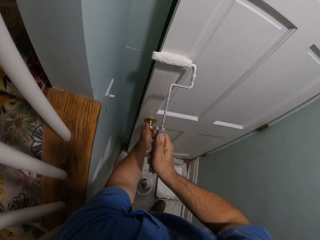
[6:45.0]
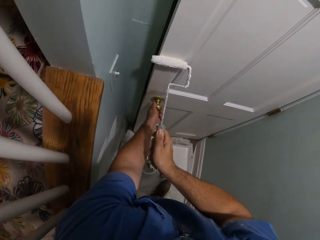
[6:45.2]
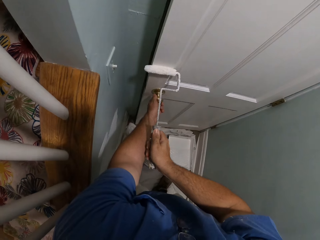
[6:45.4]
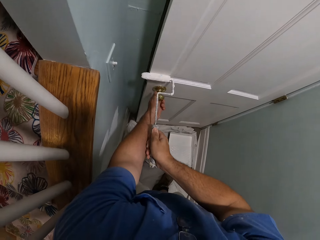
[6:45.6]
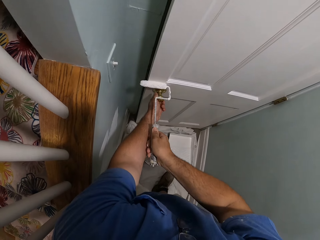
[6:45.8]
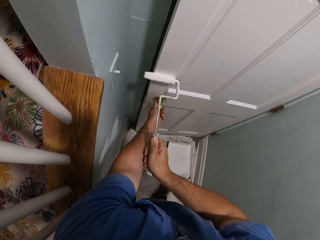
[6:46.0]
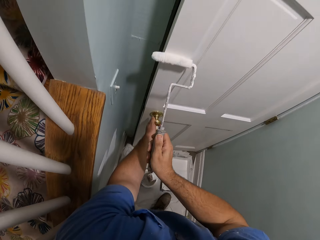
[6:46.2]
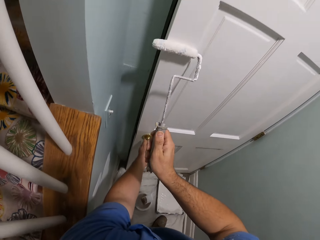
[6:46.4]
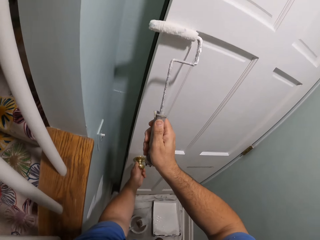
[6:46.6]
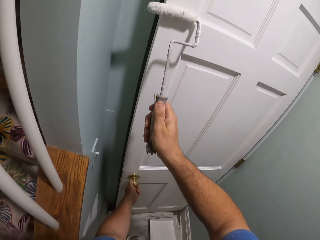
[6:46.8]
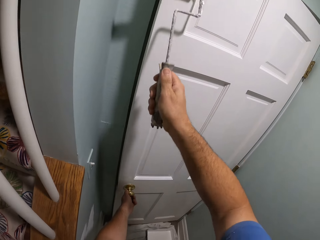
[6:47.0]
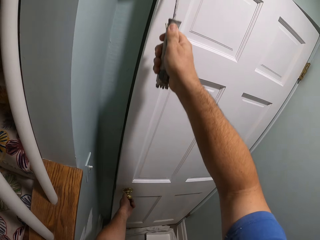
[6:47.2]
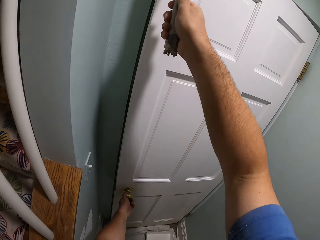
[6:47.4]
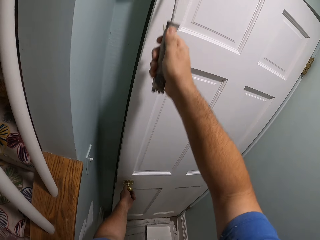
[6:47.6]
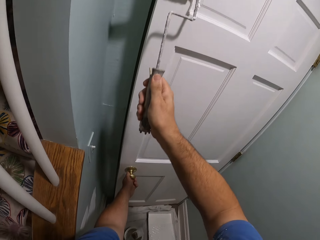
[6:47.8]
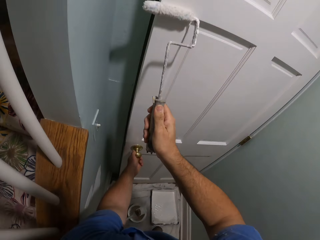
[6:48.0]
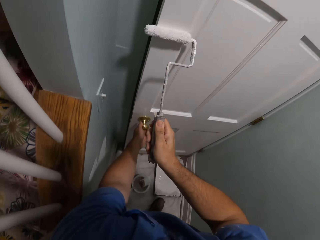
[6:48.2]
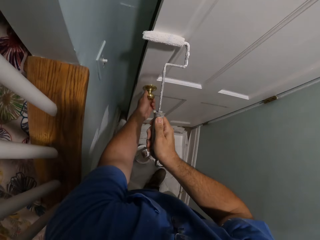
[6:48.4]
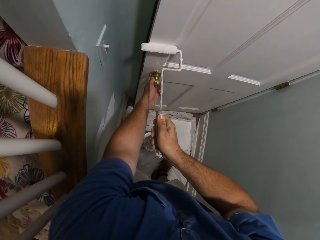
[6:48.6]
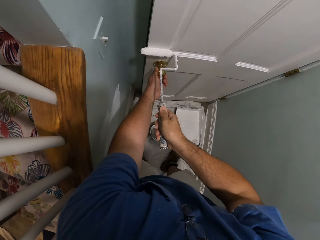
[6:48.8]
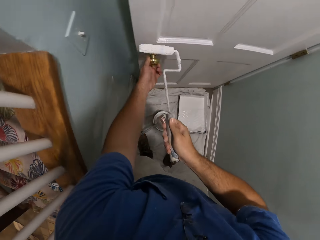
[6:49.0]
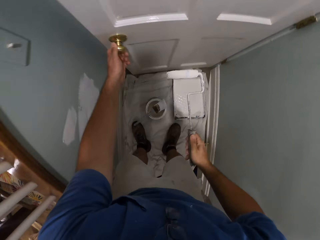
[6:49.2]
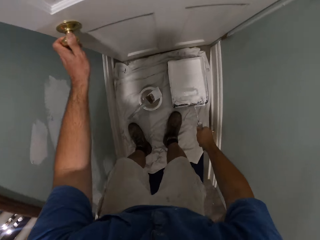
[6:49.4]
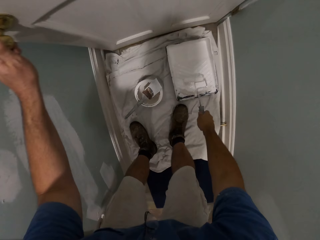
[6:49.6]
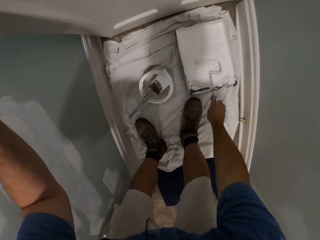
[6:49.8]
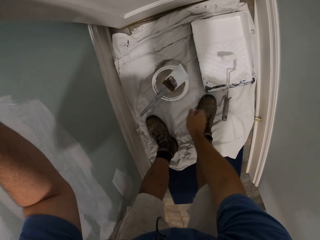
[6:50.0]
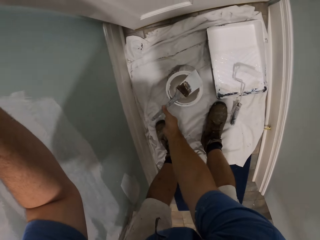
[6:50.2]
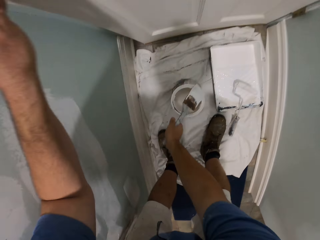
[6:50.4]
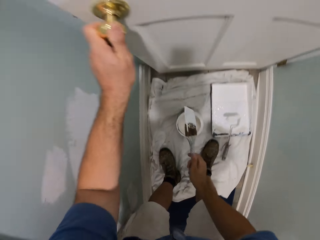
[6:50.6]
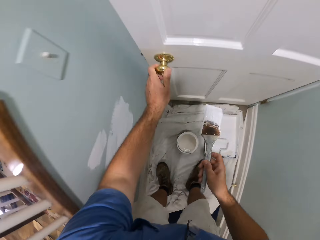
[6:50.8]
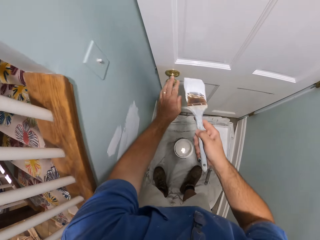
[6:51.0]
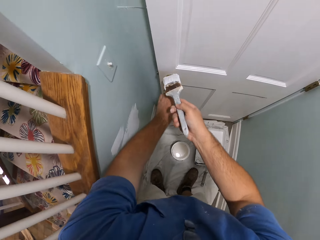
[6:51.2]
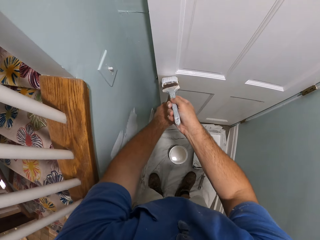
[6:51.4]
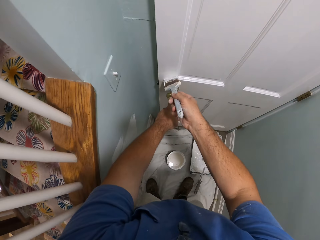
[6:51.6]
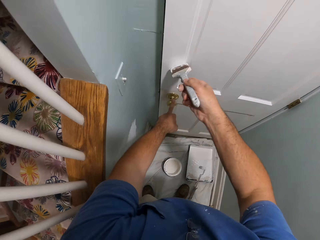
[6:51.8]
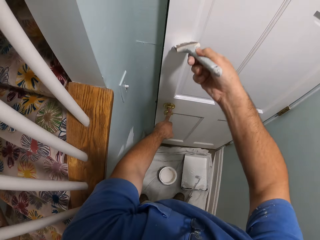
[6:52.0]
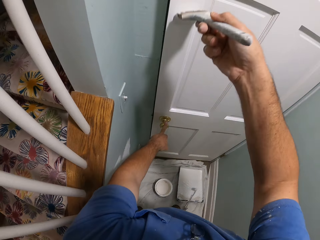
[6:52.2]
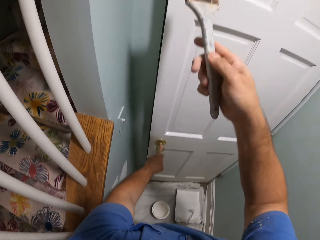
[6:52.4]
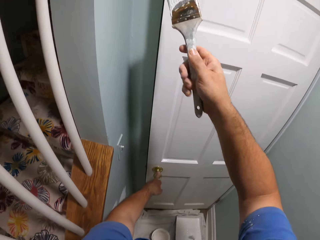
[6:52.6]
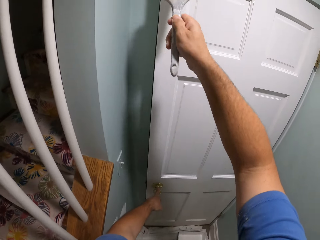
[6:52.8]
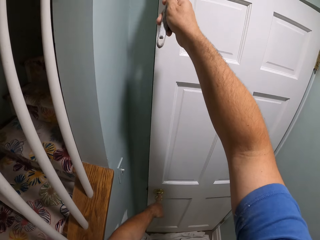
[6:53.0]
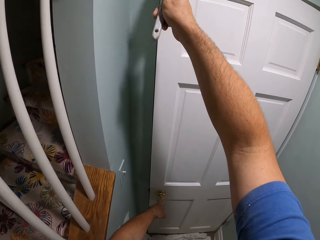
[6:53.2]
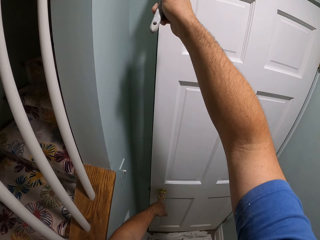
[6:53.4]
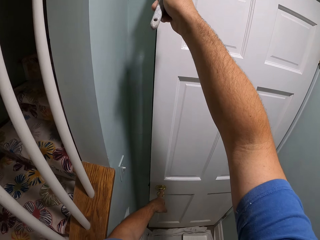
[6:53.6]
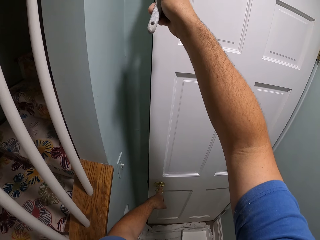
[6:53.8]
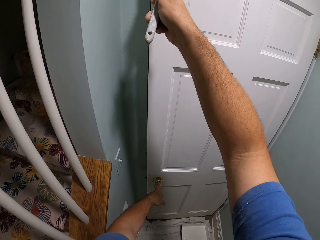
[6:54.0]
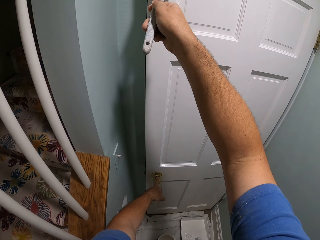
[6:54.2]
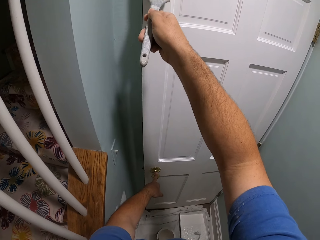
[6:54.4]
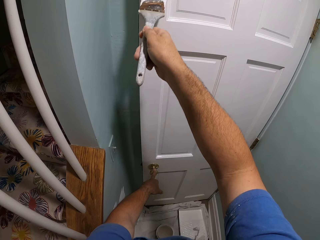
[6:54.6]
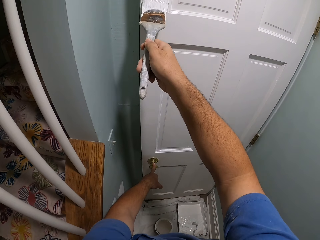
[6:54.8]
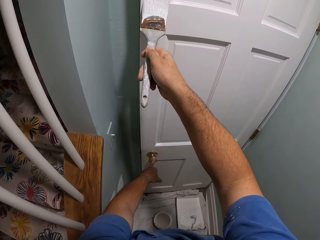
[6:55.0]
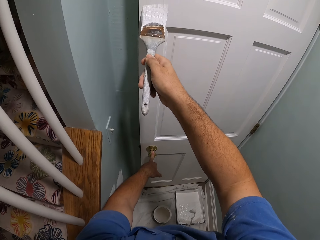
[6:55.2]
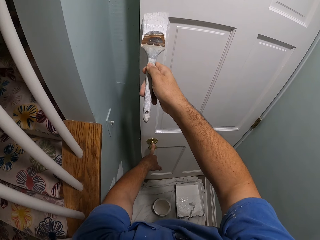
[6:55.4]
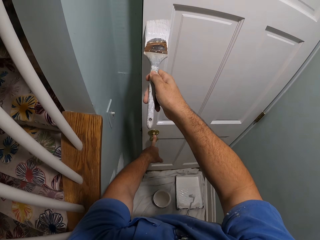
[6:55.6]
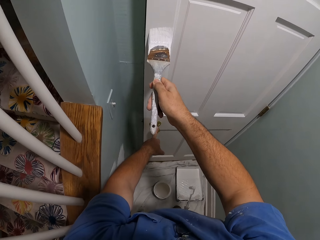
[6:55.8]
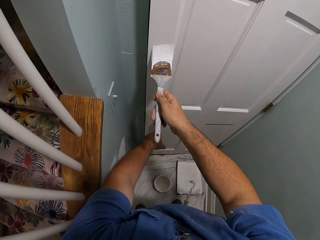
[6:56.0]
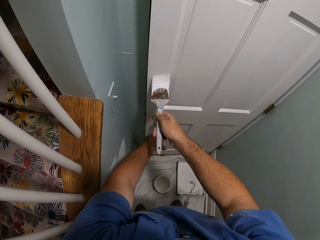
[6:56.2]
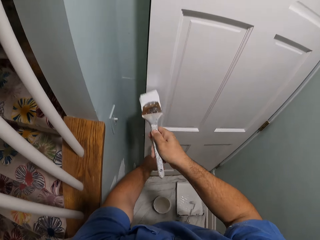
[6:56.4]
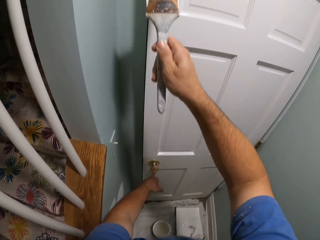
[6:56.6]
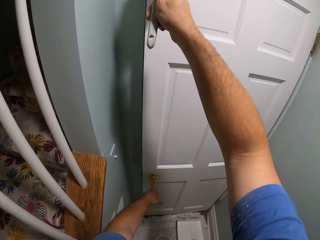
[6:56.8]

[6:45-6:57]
The camera wearer bends. They drop the paint roller into the paint container. They pick up the brush from the brim of the paint can. They paint the door with the brush.

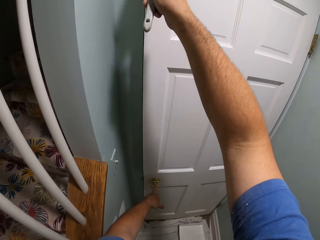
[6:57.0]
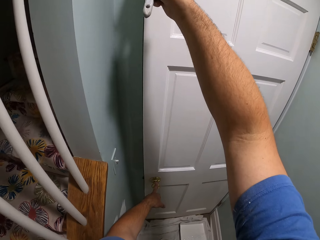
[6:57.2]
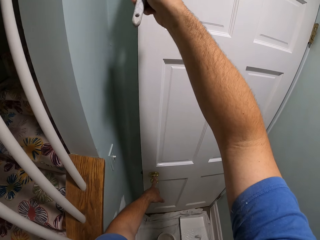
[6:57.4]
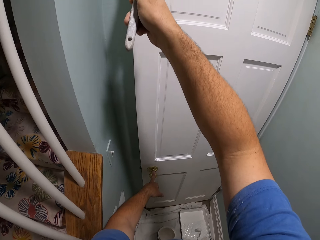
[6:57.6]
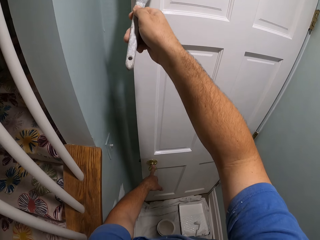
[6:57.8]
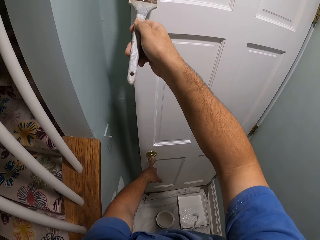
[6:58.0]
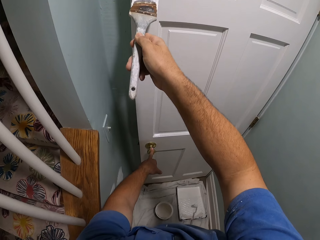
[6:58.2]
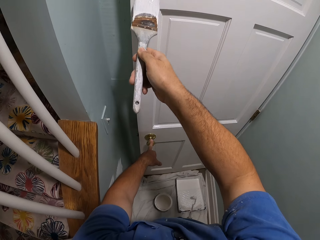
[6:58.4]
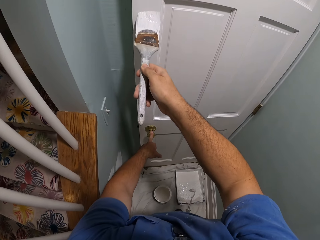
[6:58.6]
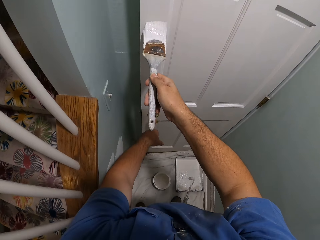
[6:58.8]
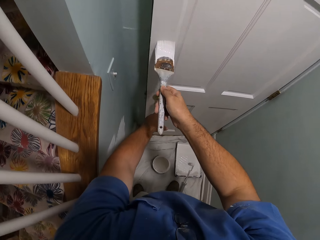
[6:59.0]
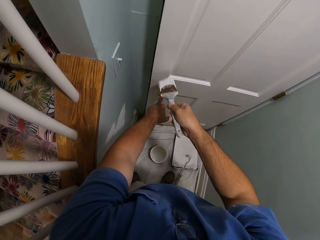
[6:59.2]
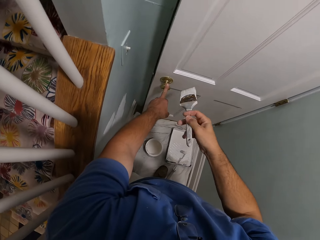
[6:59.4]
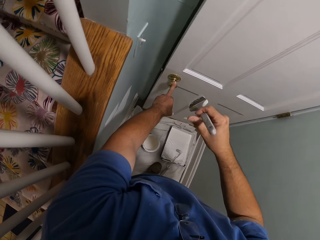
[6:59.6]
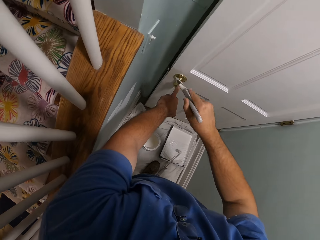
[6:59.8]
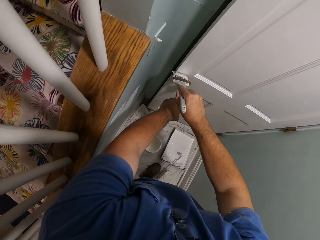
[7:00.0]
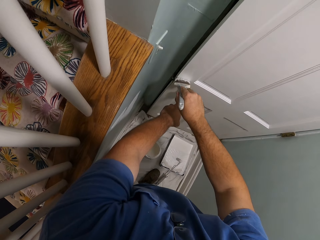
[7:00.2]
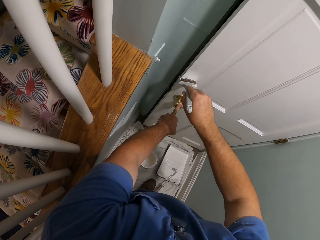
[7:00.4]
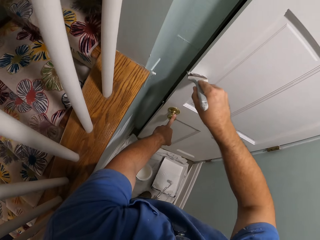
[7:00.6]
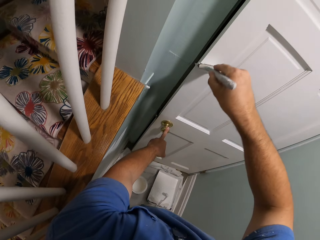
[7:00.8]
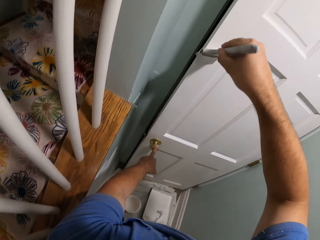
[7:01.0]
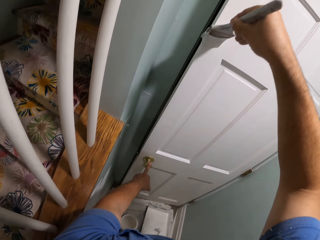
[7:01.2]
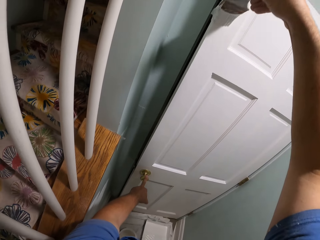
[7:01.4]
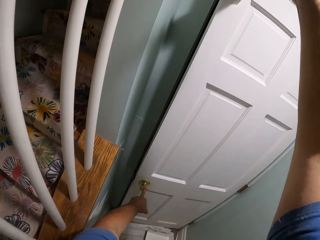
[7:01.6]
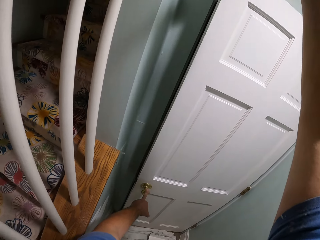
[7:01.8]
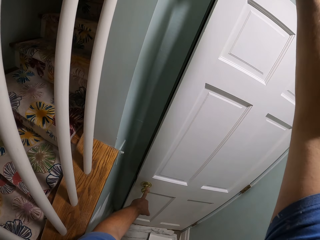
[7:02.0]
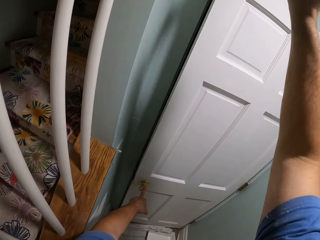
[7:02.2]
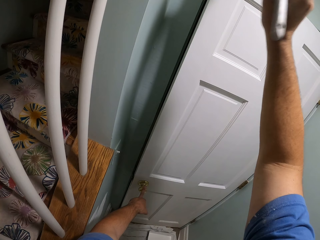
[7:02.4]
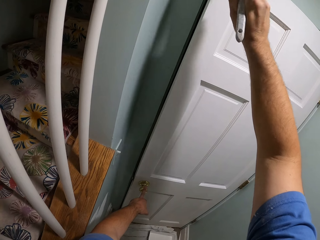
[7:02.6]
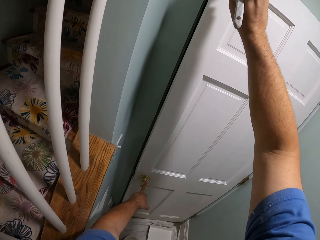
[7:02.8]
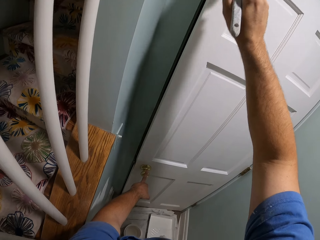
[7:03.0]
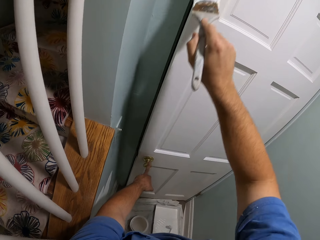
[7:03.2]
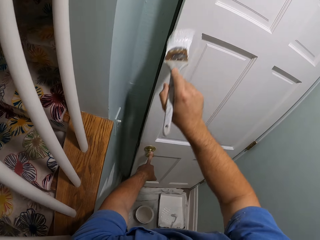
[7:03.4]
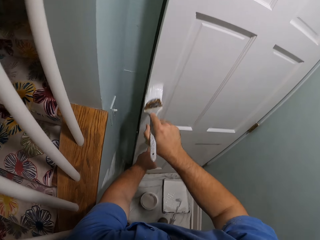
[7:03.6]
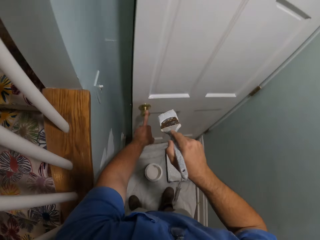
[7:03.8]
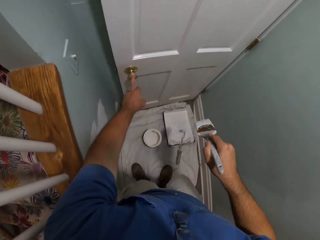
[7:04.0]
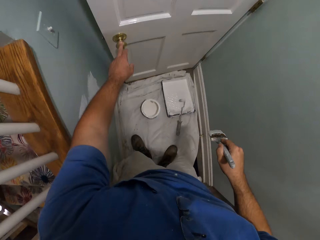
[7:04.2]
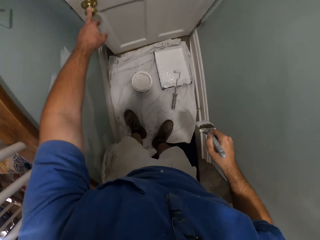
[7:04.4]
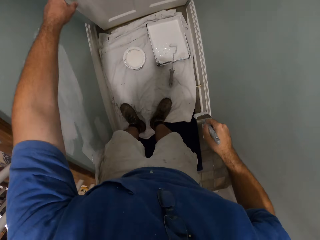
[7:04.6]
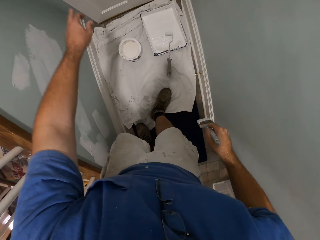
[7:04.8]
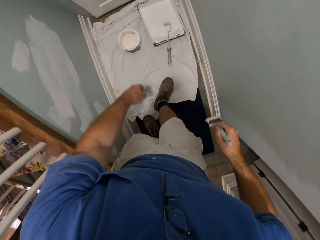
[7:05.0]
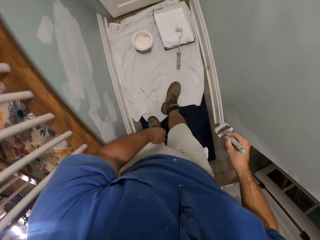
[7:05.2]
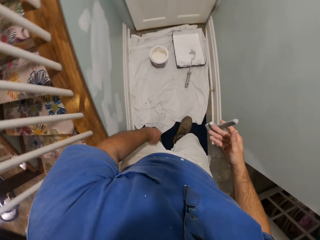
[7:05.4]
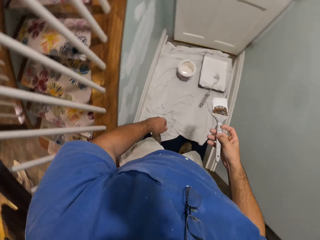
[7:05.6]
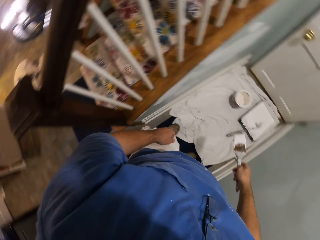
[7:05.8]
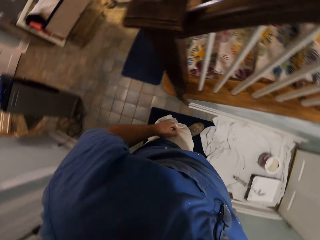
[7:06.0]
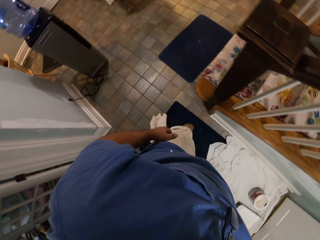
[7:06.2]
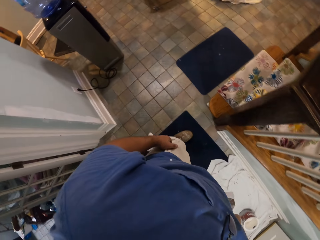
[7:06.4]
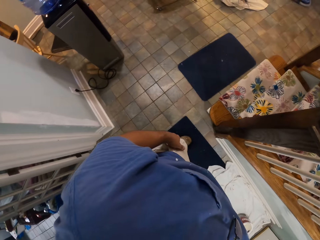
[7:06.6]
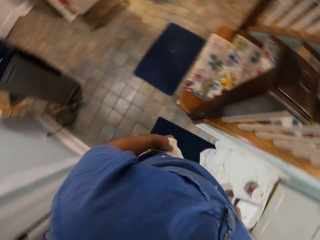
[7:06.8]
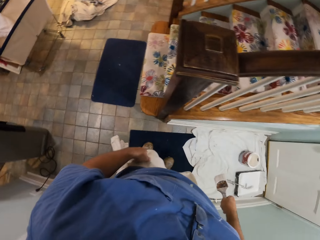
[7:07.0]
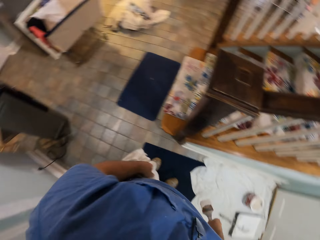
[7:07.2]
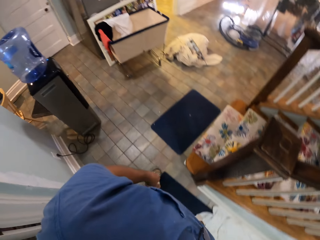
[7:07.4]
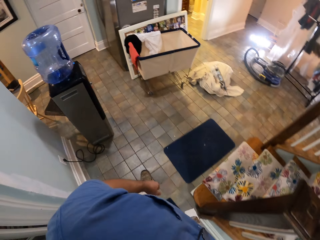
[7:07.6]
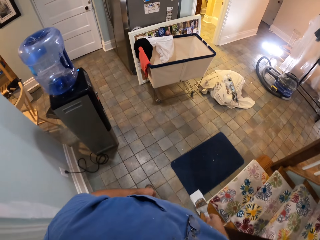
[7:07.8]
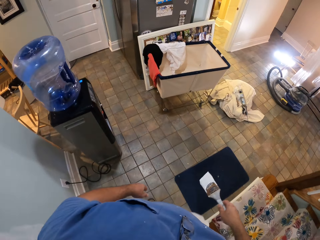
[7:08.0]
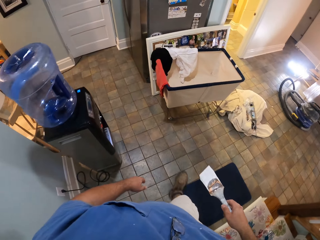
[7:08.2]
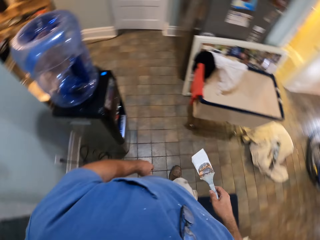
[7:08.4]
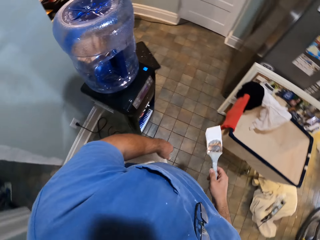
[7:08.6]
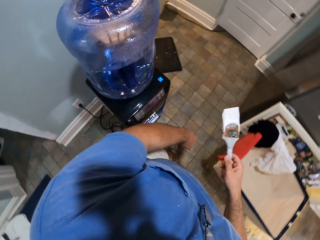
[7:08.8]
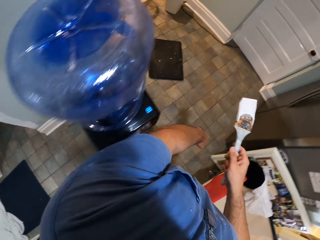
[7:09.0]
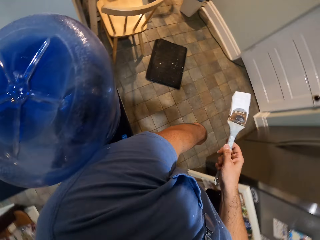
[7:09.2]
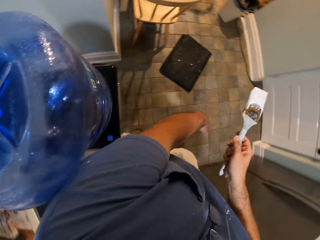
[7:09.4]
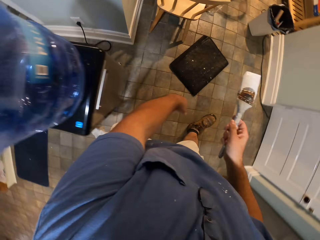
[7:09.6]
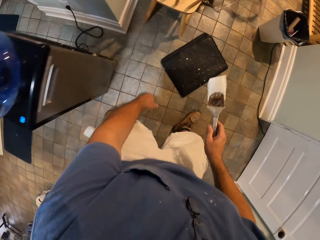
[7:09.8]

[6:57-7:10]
The camera wearer releases his left hand from the knob of the door. He walks around. He steps back. He turns the brush. He walks towards a foot mat.
